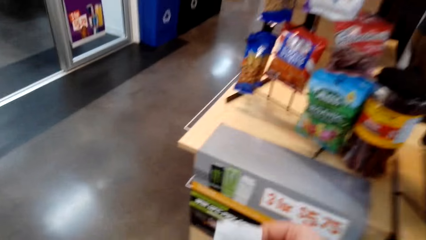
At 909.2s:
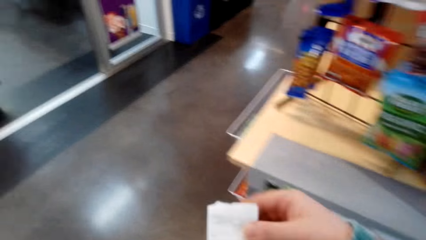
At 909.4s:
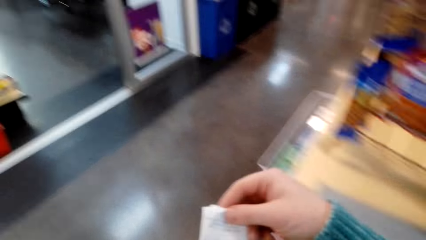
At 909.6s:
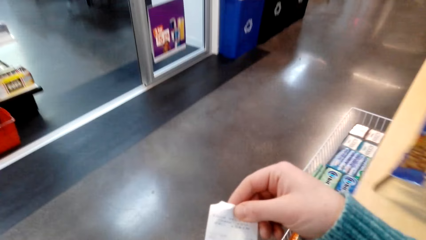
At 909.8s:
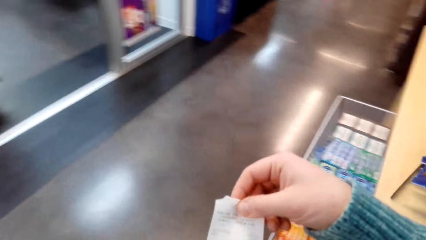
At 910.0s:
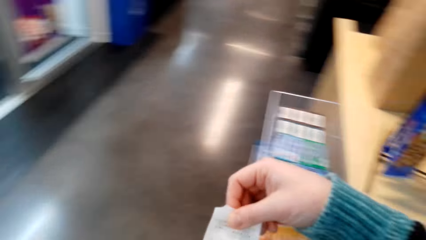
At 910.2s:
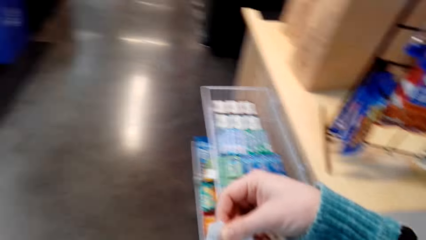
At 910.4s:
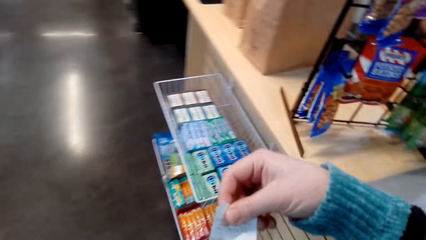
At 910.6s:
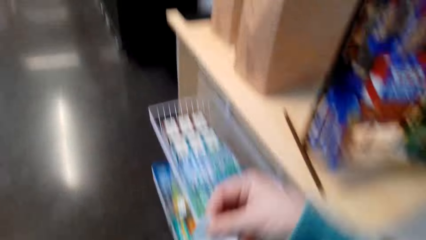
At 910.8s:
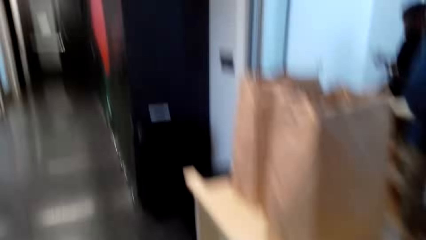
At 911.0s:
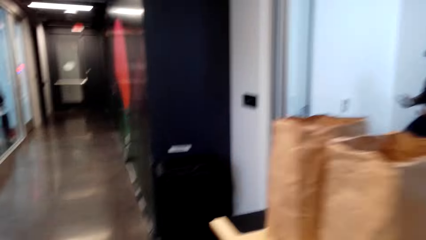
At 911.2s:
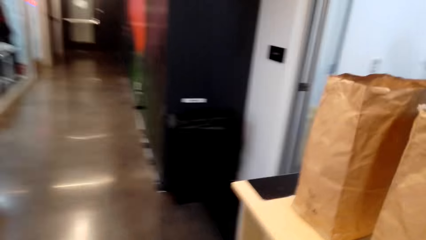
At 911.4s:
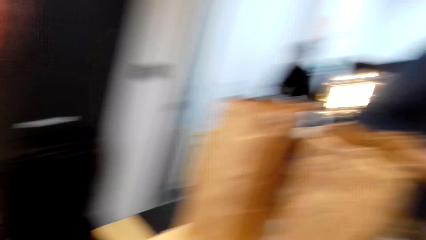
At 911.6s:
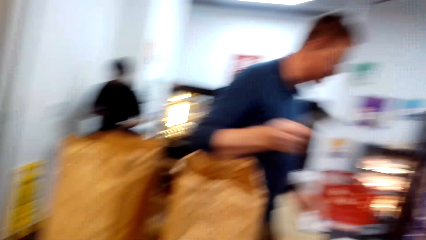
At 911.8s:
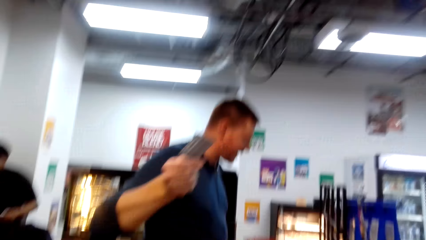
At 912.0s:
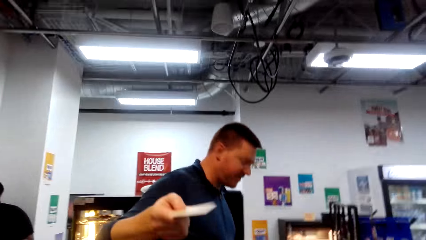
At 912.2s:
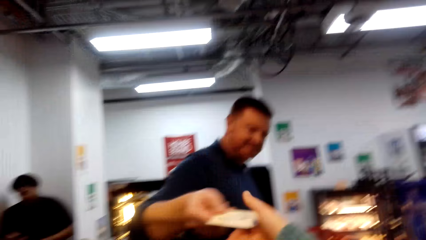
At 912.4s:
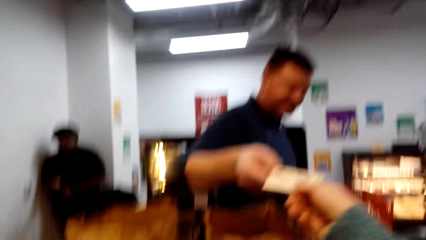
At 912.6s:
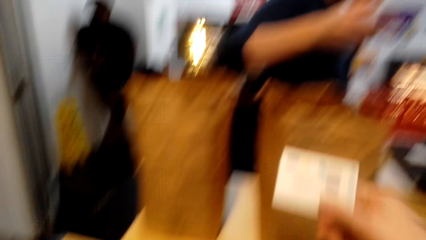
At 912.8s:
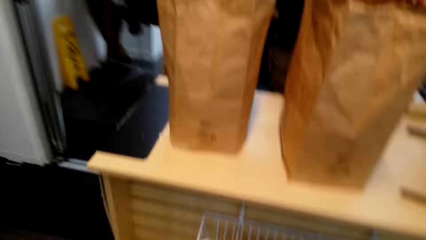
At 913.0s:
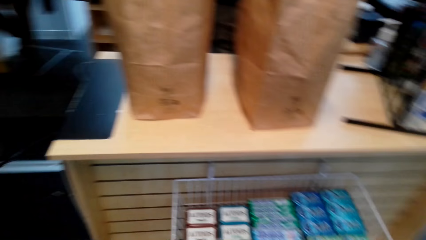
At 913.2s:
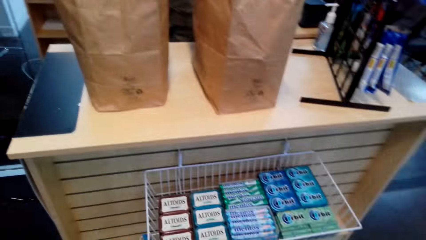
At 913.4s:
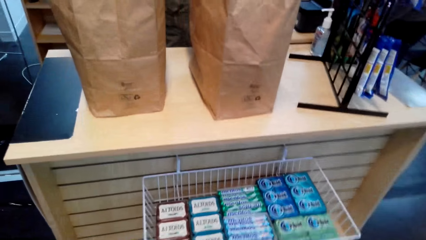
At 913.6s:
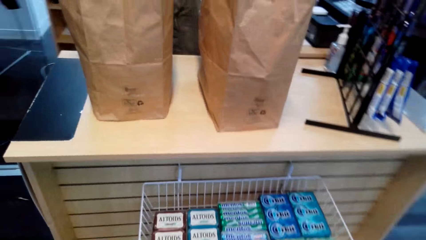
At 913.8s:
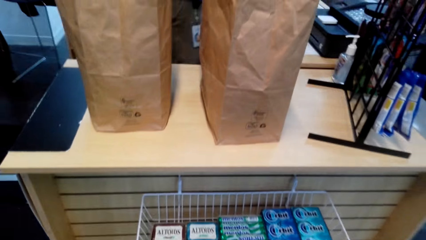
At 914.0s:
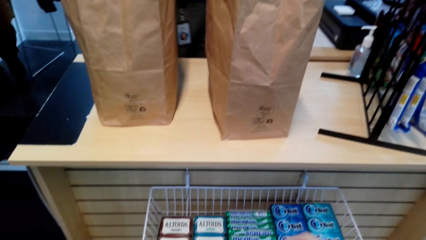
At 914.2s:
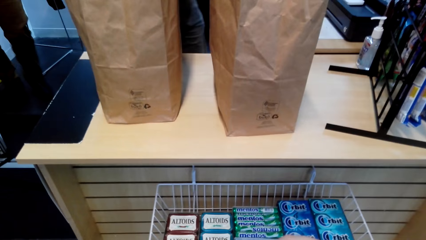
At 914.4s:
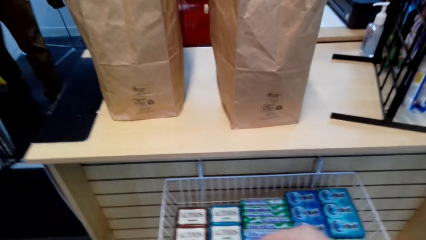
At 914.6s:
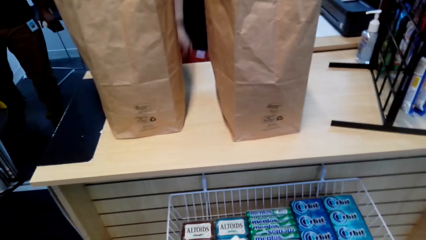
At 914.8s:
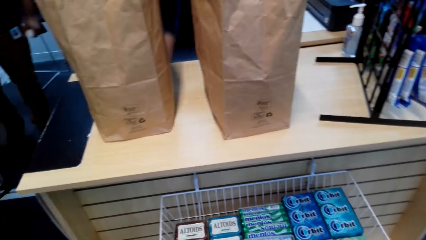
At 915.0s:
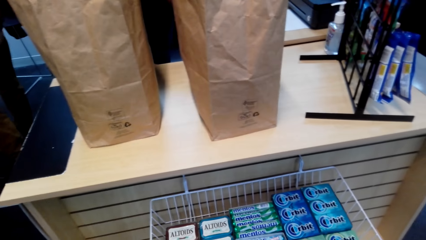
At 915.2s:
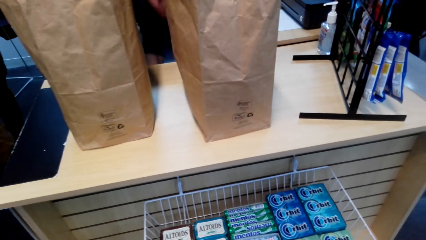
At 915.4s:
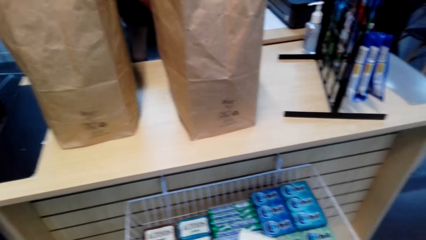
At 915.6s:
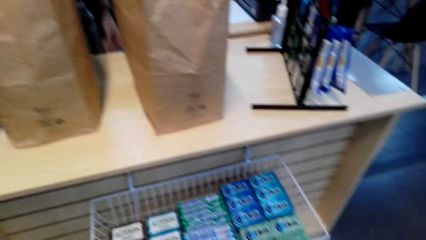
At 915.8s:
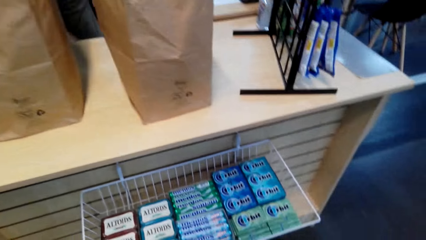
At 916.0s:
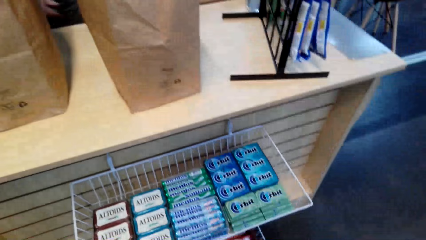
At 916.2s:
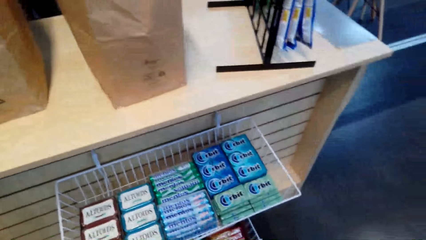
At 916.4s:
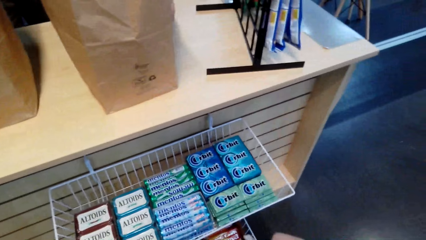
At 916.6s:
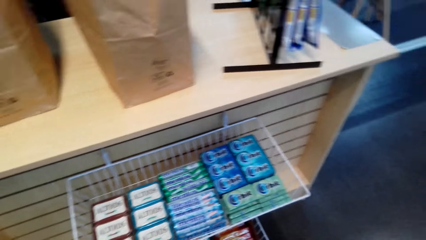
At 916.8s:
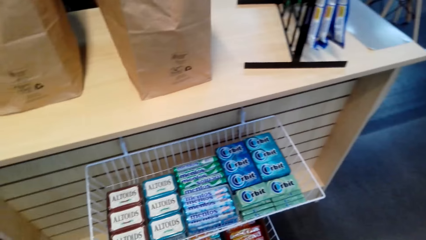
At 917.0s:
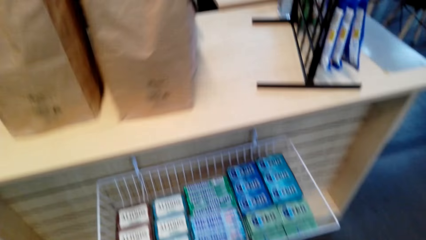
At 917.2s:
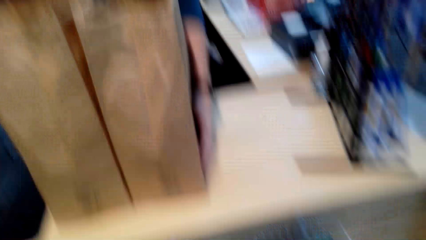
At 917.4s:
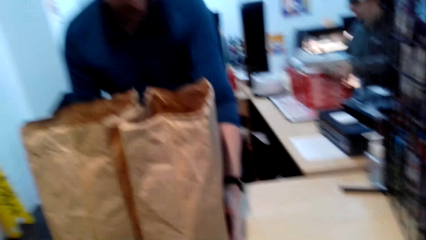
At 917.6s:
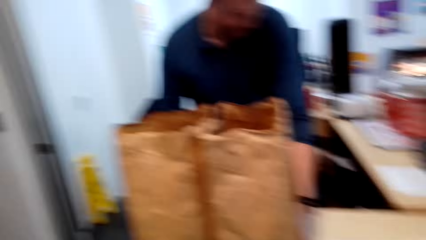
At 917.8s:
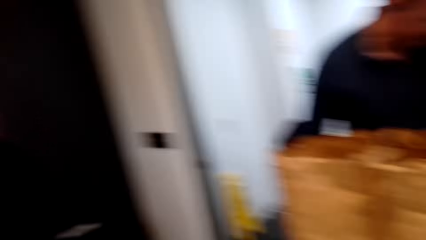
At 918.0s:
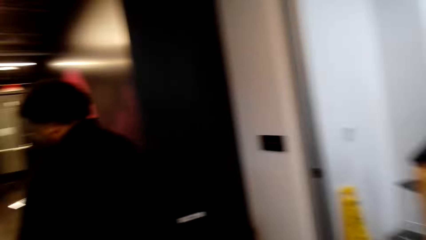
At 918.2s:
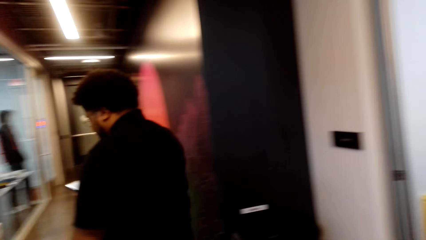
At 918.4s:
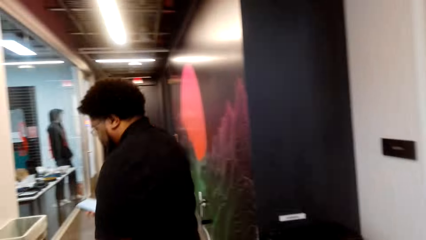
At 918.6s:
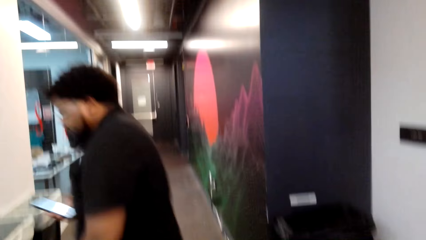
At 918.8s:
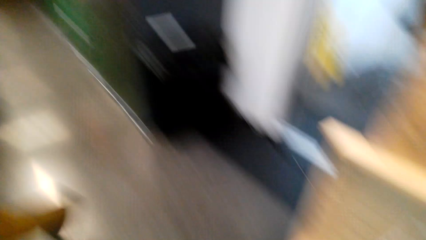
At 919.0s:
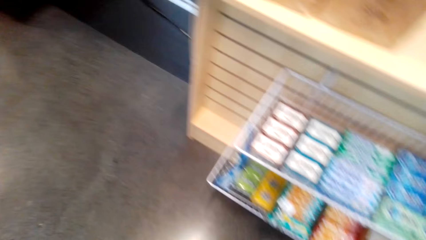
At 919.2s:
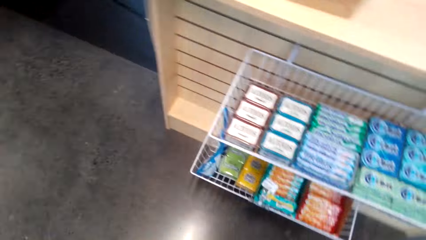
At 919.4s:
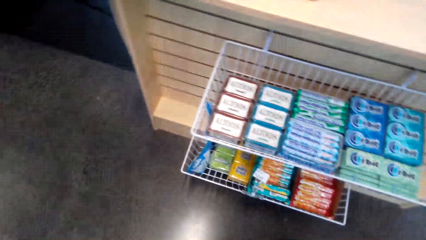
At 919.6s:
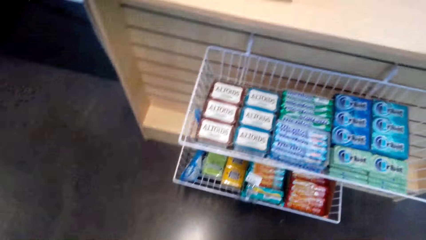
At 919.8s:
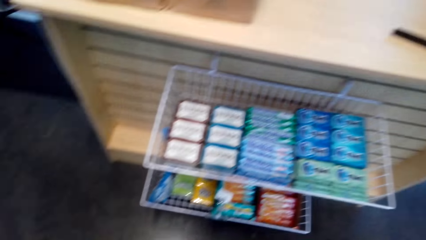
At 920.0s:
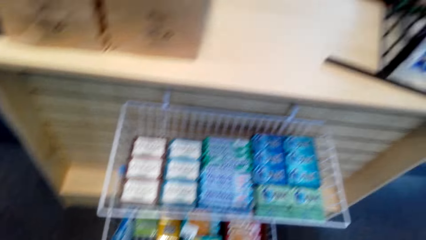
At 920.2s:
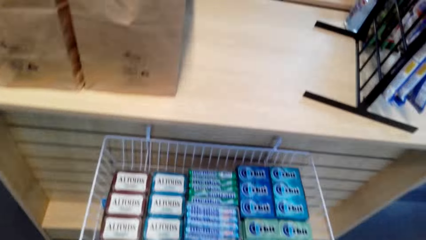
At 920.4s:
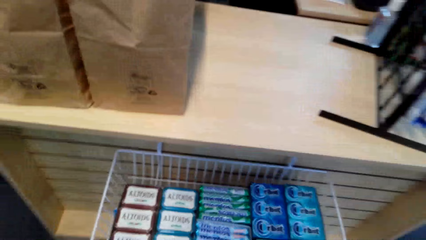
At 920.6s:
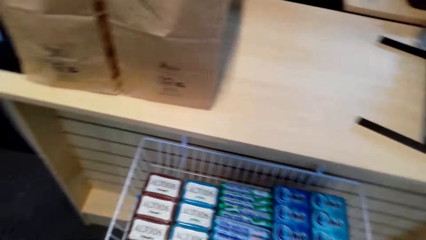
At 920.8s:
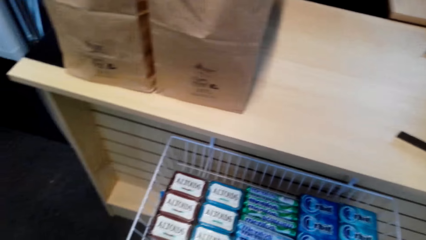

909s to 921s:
The camera wearer checks the receipt. The man cashier hands the credit card to the camera wearer. The camera wearer picks up the credit card. The man cashier pushes the bagging aside. Another man walks round.

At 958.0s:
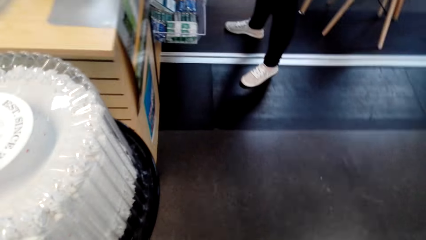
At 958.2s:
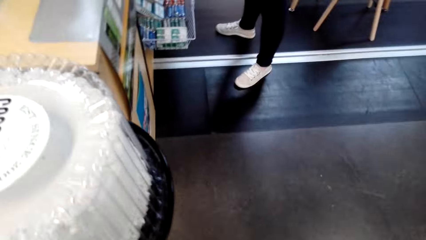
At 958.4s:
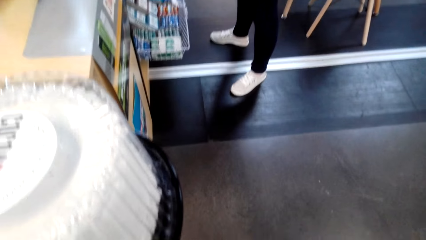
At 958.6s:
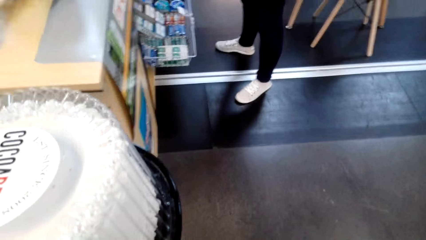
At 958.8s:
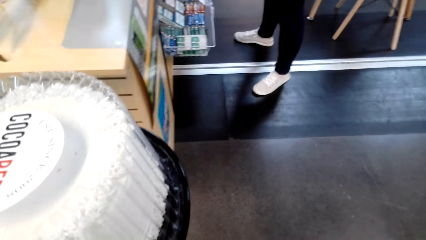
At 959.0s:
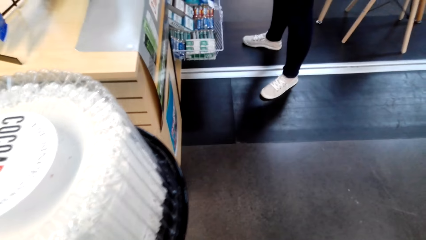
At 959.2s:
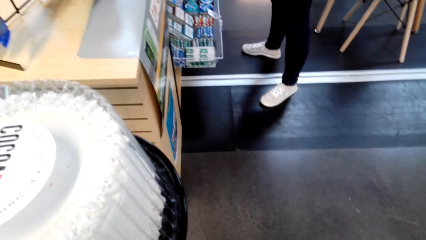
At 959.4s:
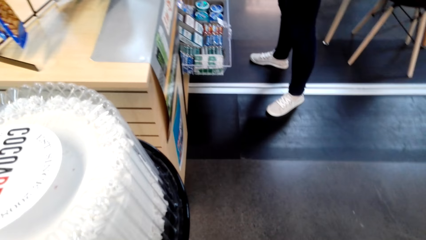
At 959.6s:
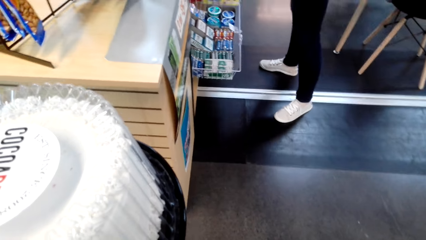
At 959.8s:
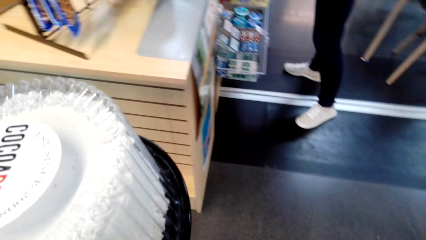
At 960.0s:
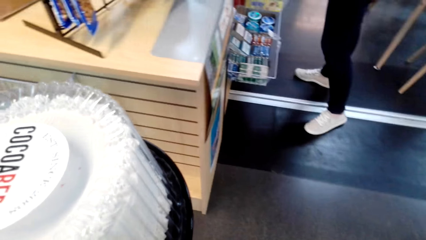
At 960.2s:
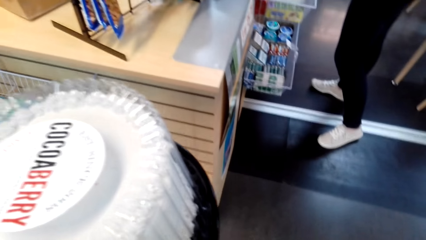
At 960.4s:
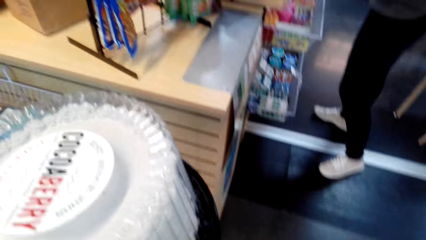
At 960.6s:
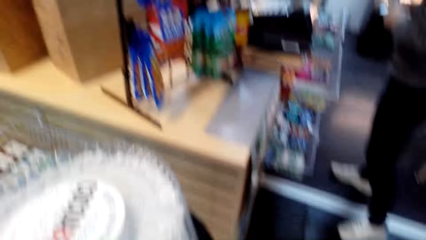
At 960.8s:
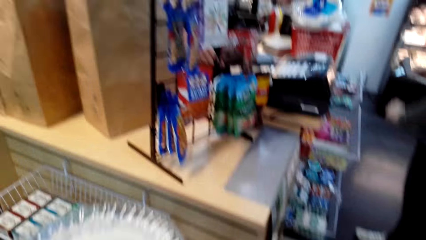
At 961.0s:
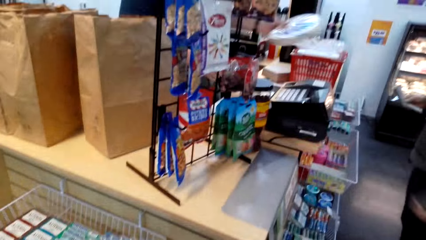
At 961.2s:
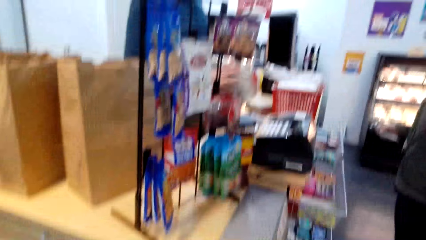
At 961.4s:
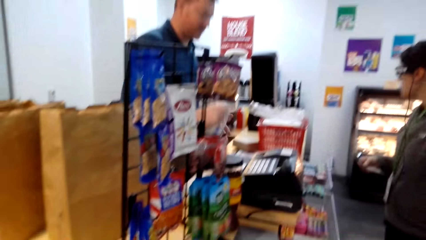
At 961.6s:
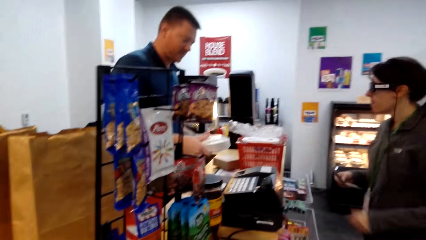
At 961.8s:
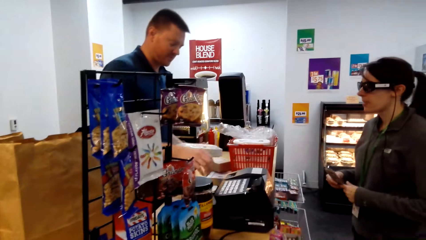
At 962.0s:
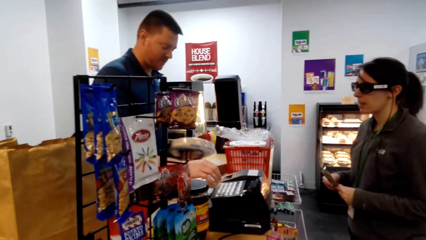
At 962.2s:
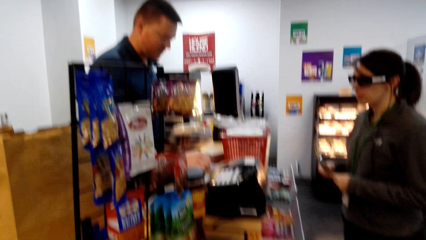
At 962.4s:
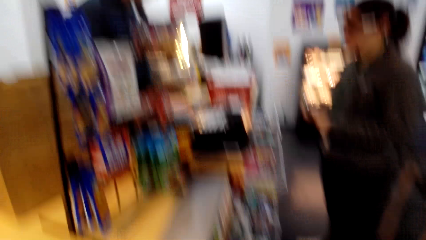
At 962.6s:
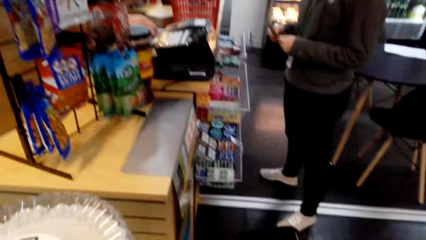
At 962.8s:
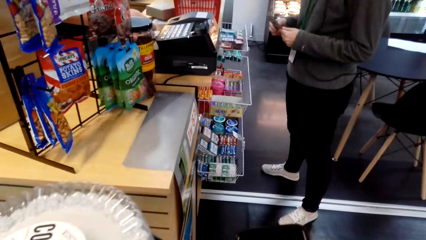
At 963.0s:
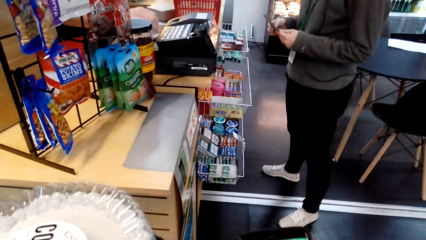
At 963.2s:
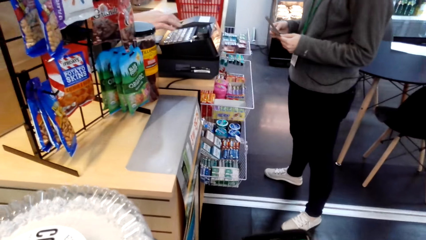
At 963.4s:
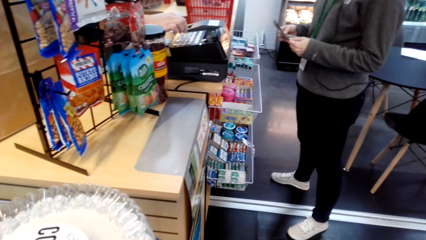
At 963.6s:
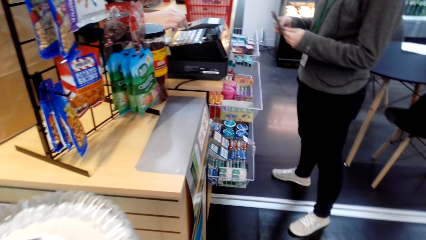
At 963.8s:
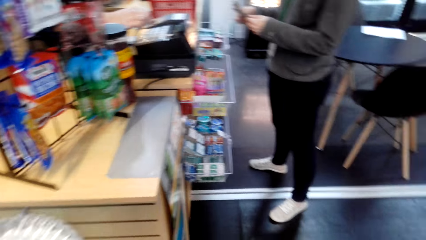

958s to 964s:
The camera wearer carries the cake on her hands. The cashier dials on the cash register.
